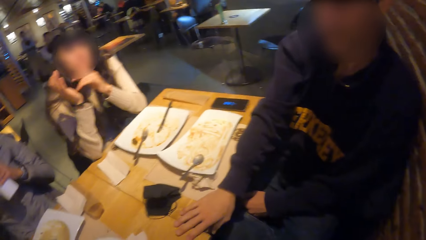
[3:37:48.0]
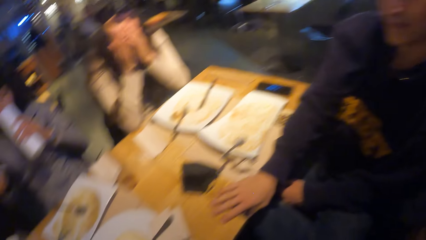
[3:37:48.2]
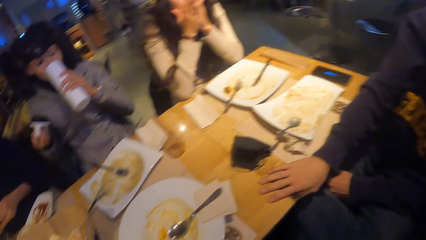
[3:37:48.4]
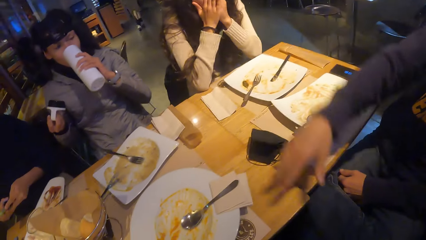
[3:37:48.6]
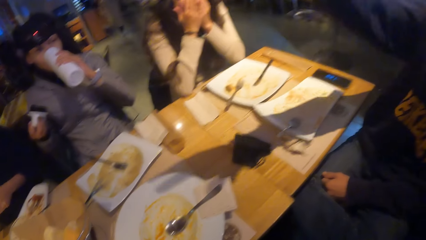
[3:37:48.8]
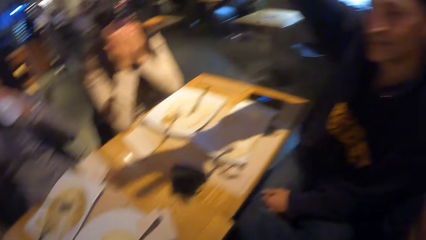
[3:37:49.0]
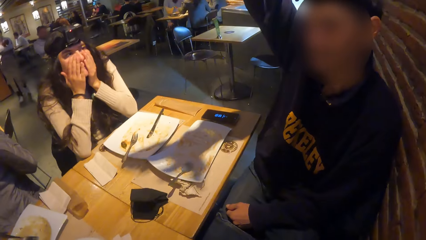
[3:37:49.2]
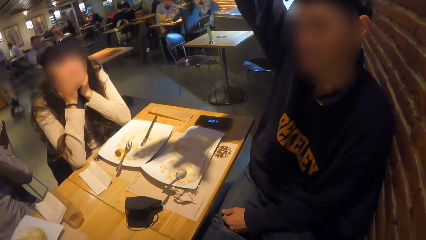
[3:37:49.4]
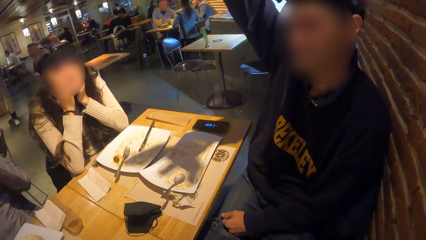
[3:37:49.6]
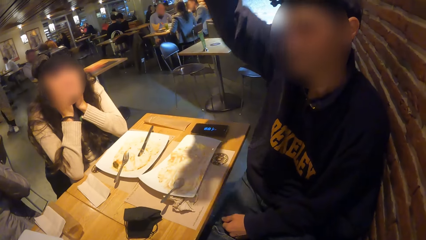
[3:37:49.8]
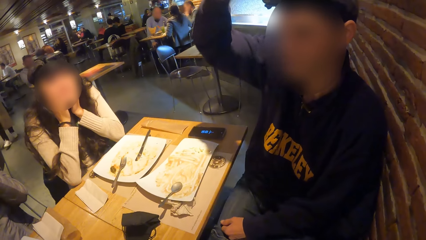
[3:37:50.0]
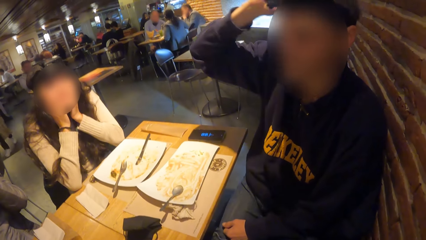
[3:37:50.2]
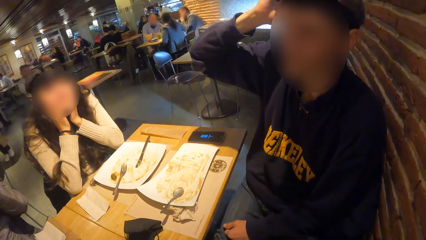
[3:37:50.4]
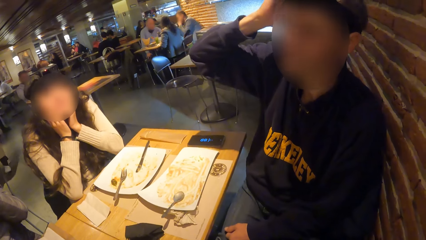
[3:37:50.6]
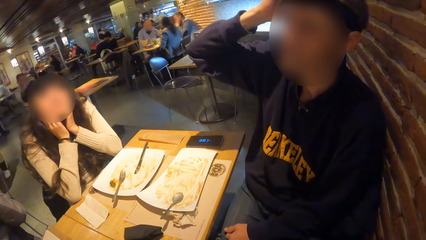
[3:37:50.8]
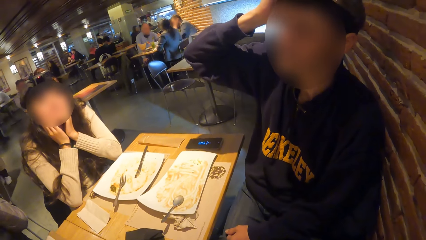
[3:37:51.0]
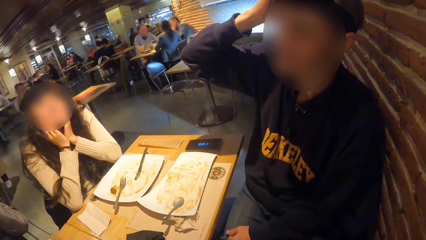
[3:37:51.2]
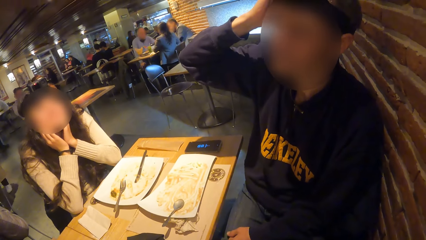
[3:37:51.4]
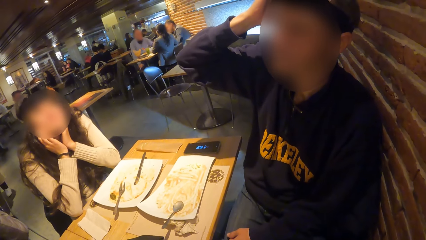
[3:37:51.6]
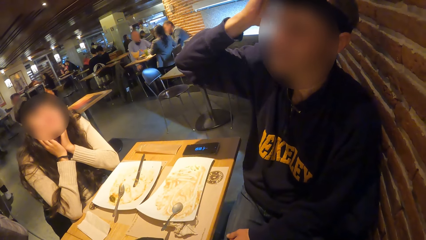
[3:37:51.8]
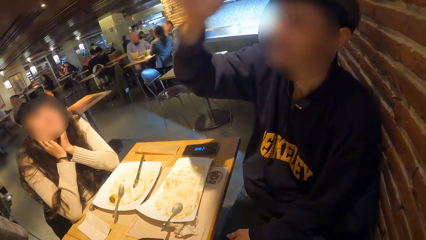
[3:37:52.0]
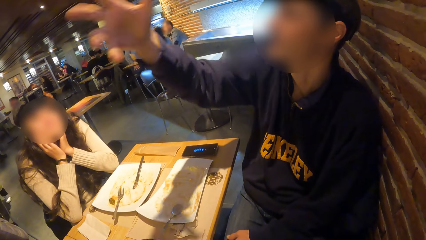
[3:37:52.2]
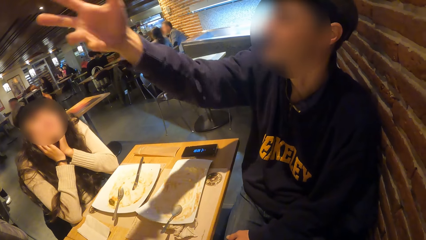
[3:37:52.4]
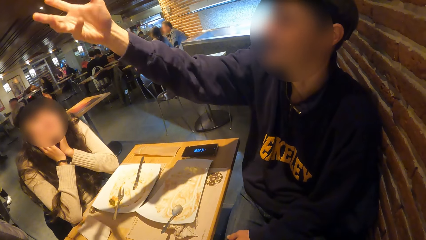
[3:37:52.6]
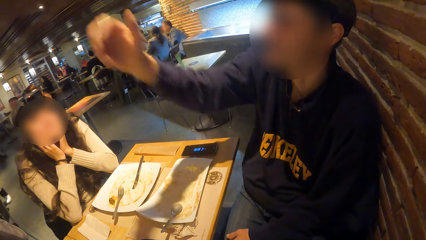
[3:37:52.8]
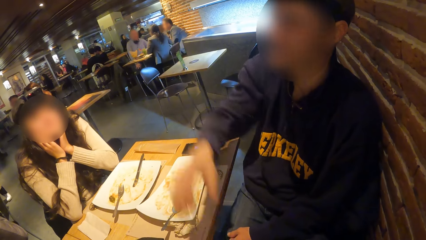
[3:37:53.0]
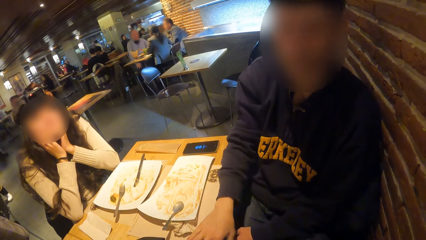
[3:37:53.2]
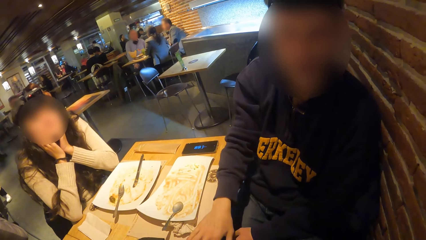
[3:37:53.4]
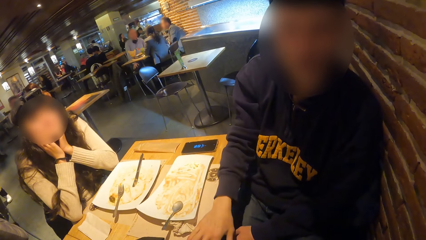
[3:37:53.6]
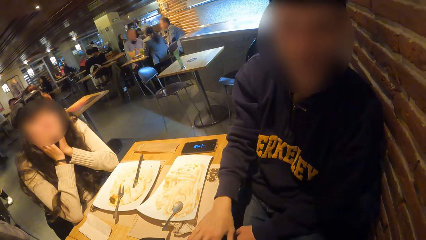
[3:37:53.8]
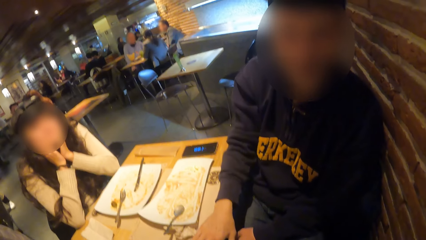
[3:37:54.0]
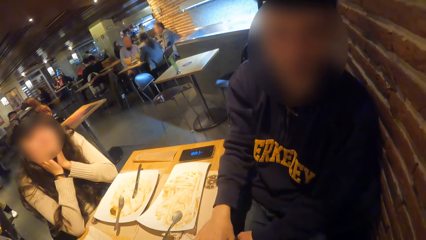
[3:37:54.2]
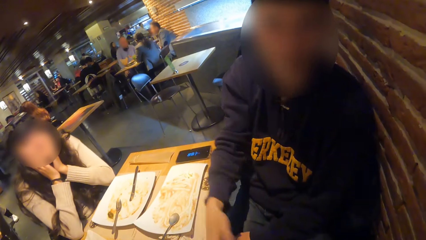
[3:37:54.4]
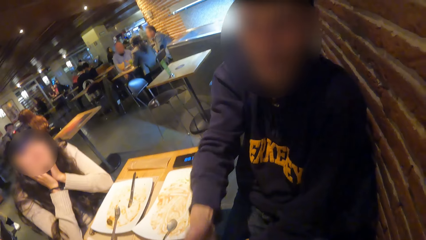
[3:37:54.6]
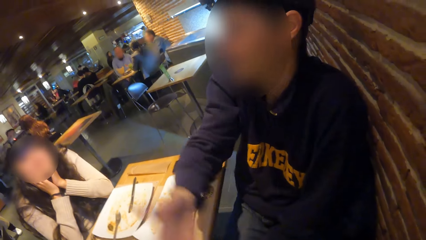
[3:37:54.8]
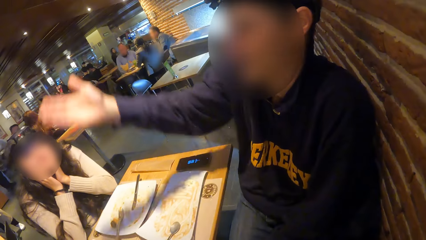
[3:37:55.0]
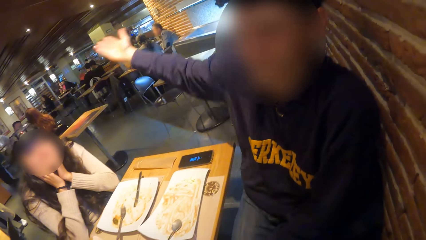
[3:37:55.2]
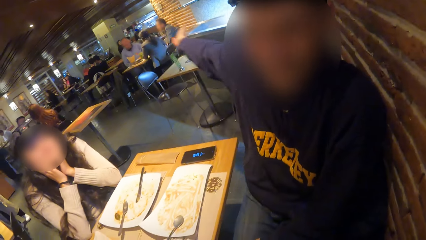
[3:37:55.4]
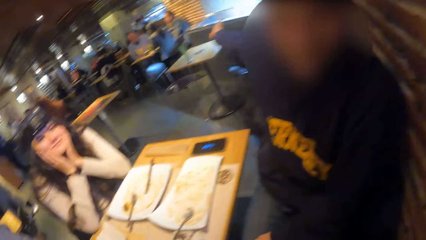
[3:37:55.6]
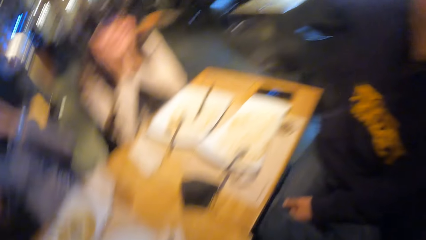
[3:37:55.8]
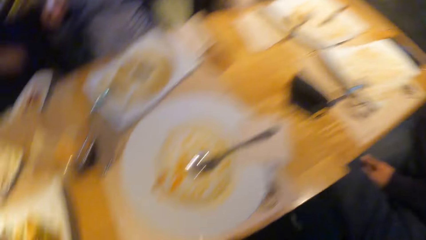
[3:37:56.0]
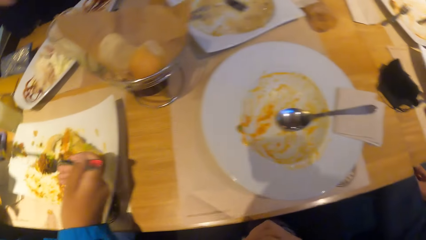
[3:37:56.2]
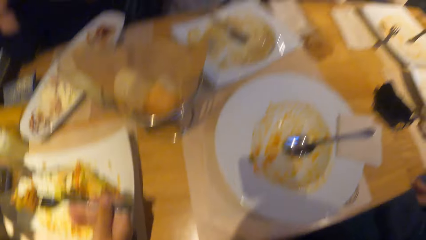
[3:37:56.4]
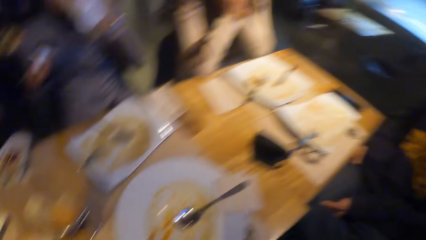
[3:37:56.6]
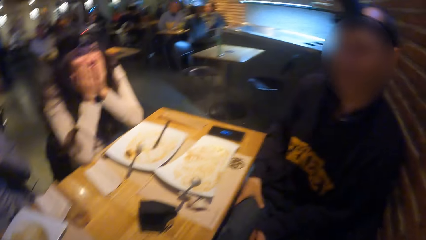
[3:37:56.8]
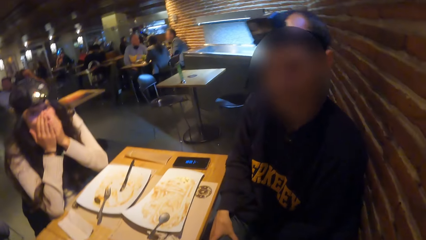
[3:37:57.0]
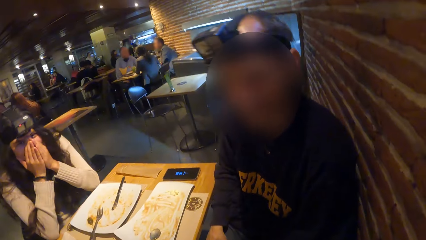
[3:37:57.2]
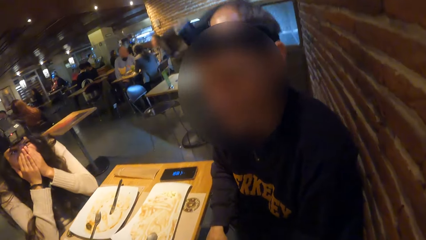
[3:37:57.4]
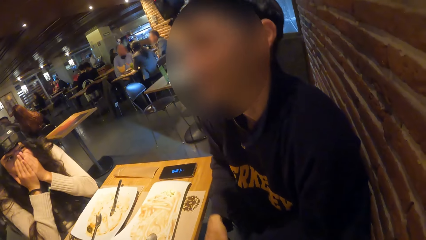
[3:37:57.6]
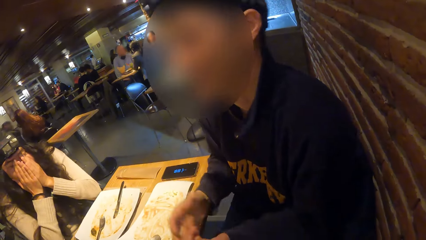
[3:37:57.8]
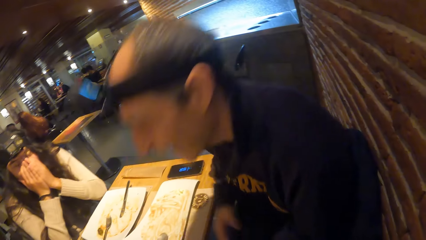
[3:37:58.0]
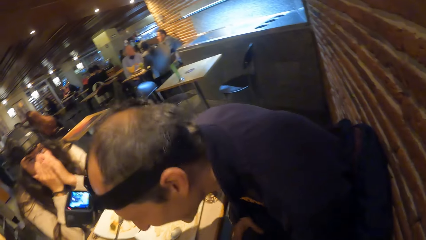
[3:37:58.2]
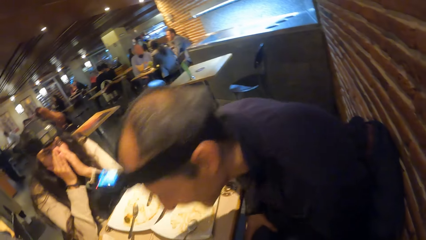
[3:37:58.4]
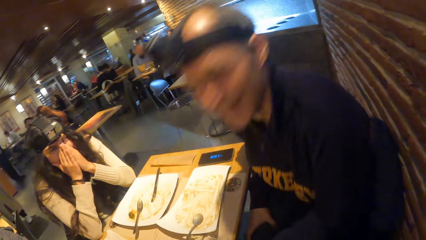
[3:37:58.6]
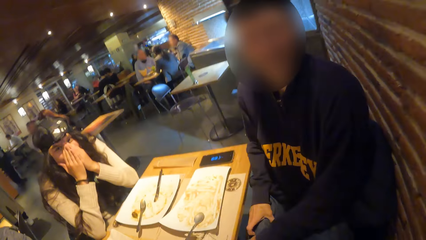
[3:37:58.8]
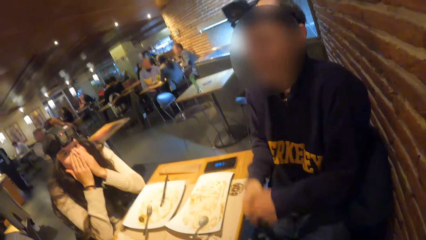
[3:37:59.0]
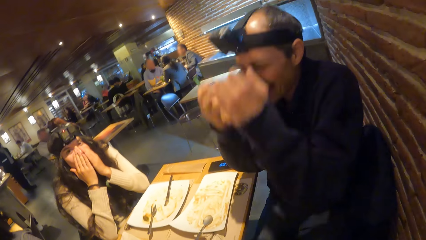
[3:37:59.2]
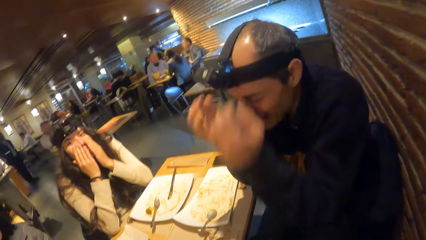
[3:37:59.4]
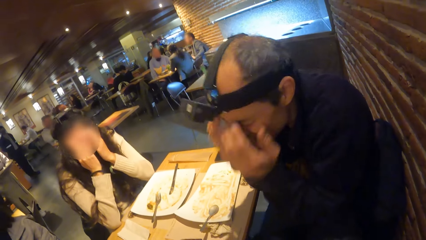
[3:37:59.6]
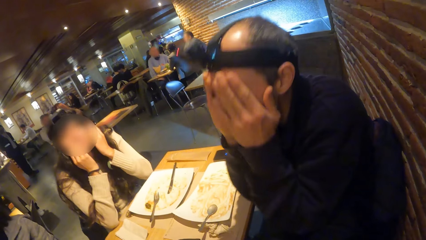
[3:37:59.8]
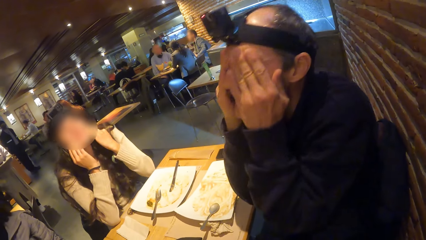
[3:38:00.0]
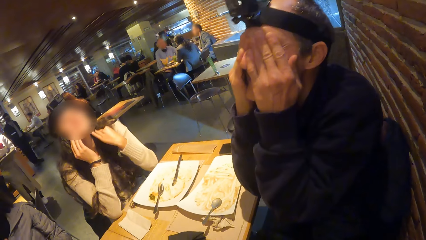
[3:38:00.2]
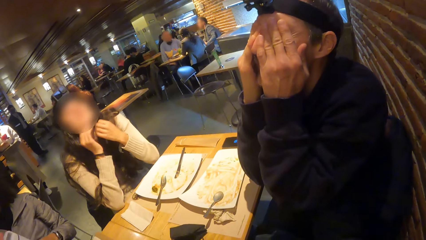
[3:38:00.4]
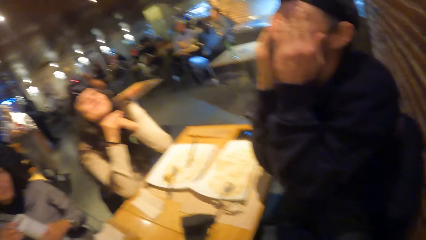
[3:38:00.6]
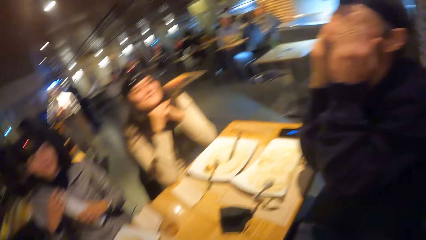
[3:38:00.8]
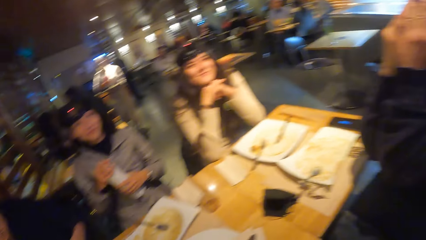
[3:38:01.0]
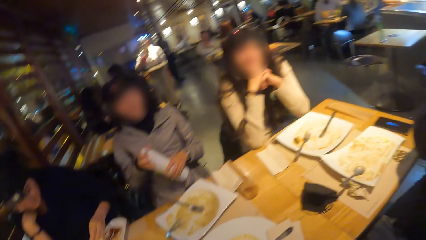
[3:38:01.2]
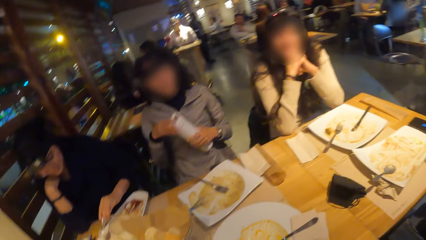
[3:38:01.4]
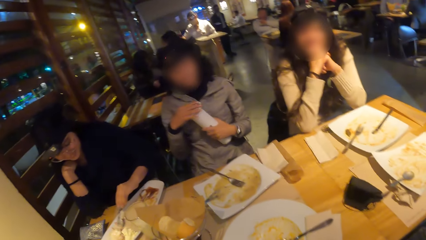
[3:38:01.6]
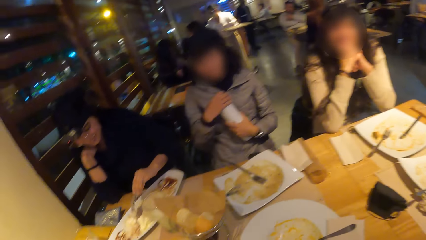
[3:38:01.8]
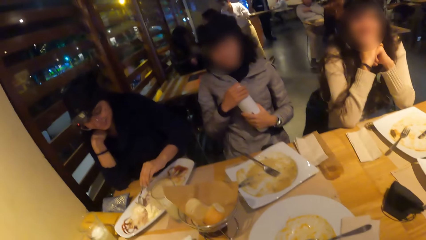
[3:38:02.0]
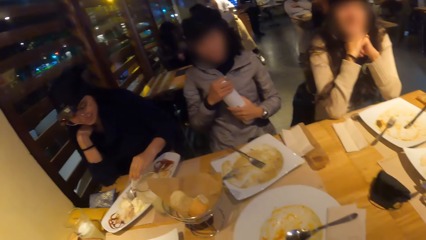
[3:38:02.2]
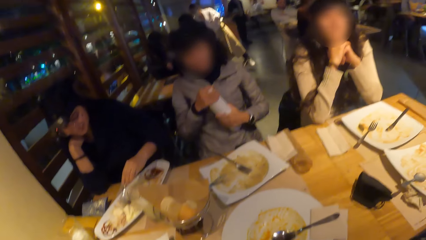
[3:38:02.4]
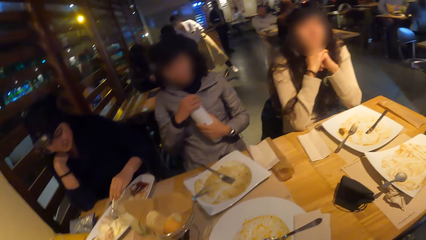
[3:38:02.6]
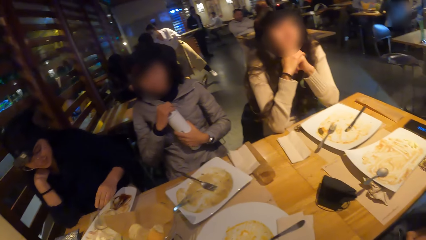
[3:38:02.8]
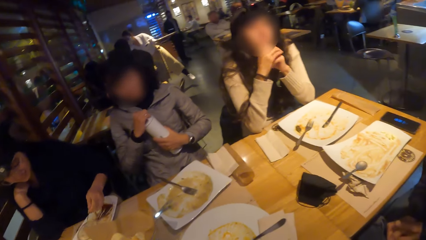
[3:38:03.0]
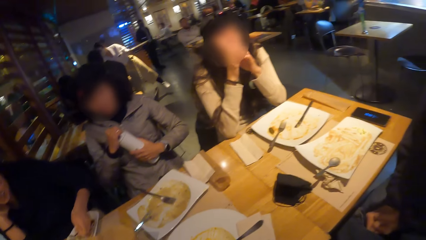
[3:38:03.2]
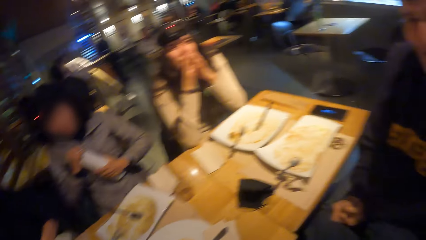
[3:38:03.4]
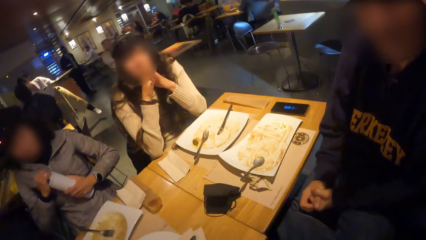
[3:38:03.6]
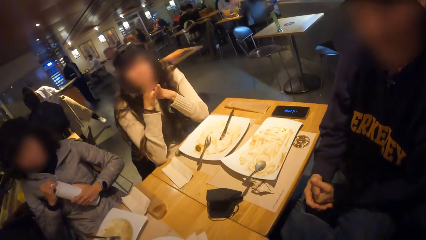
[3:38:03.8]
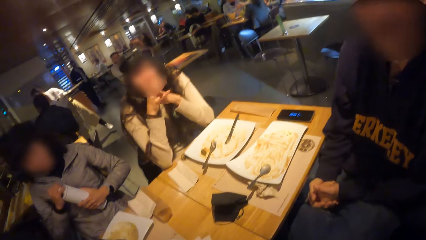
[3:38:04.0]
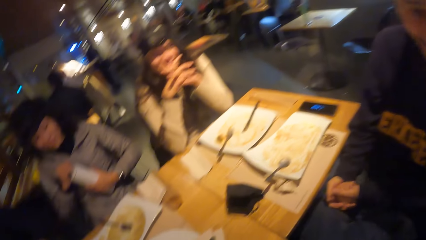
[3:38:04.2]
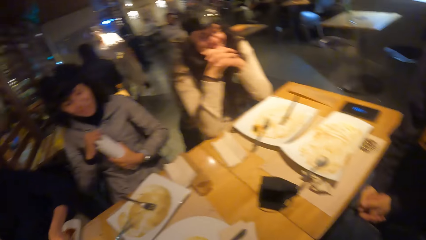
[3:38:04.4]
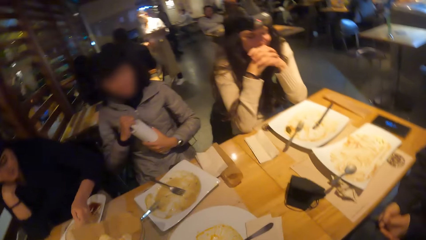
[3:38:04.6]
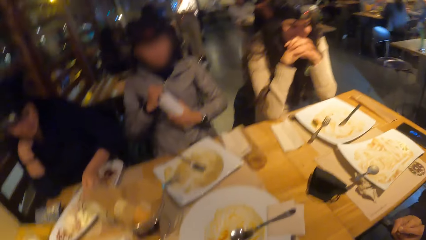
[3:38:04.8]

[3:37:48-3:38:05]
A woman drinks from the water bottle in her left hand. A man raises up her hand. He touches her hair. The man places his right hand on the table. He puts his hand on his lap. He stretches his hand. He places his right hand on his lap. He laughs. He touches his face with his hands. The woman covers the water bottle with her right hand. The man covers his face.
